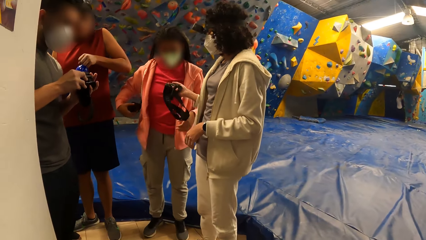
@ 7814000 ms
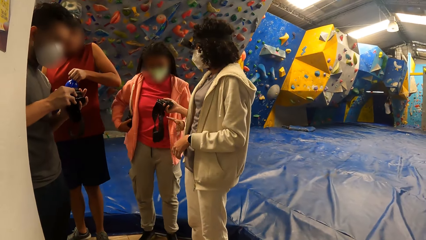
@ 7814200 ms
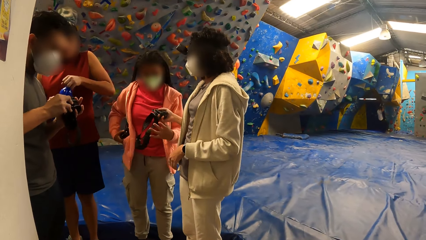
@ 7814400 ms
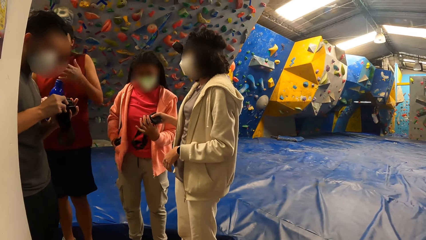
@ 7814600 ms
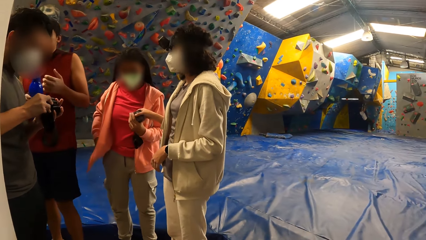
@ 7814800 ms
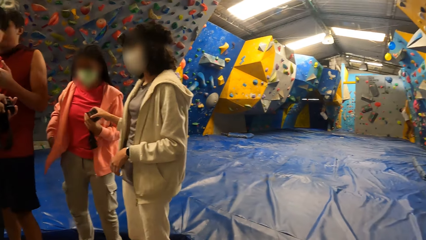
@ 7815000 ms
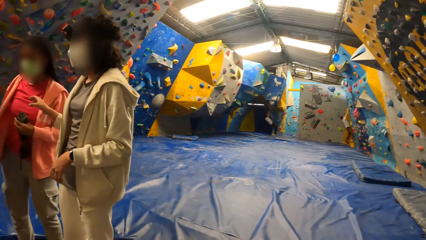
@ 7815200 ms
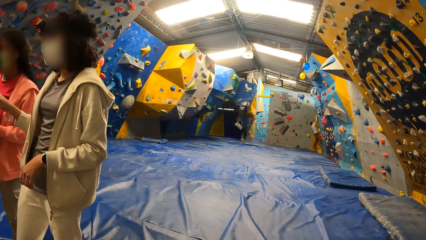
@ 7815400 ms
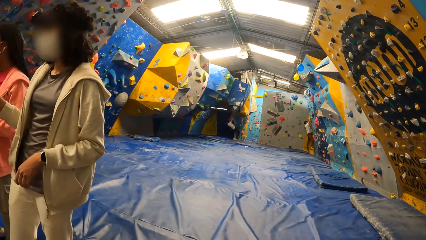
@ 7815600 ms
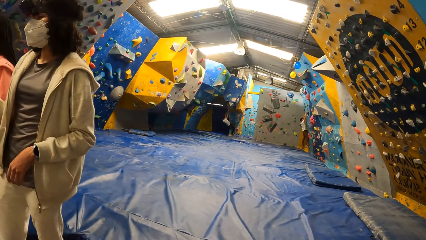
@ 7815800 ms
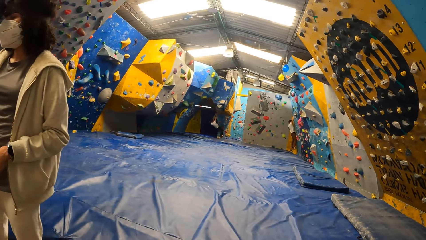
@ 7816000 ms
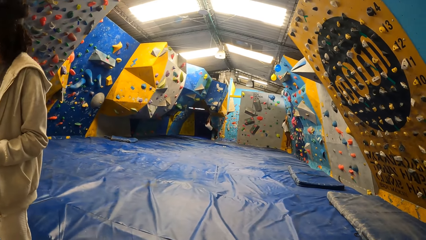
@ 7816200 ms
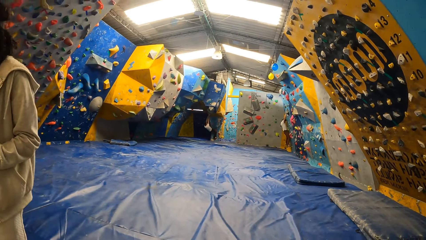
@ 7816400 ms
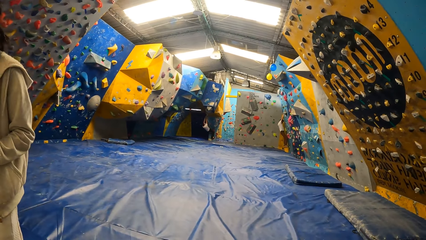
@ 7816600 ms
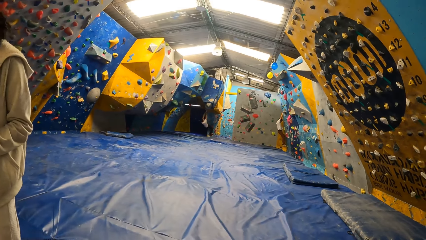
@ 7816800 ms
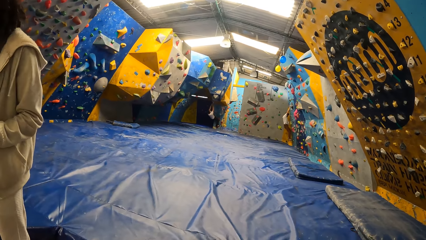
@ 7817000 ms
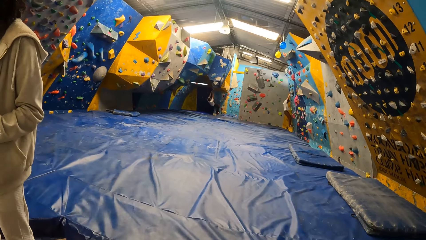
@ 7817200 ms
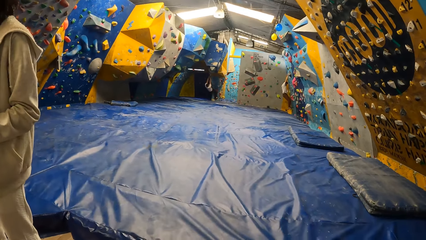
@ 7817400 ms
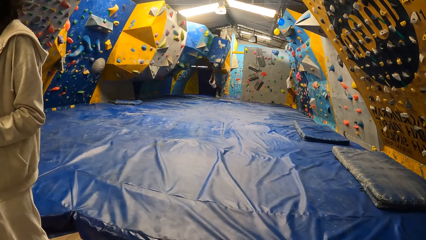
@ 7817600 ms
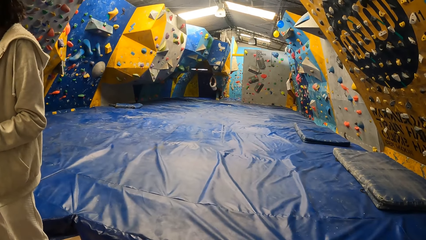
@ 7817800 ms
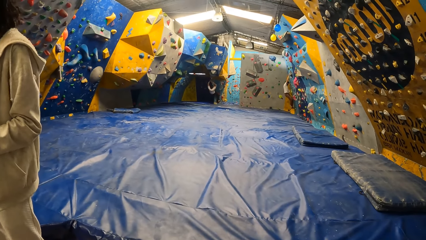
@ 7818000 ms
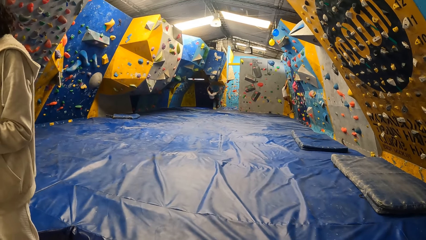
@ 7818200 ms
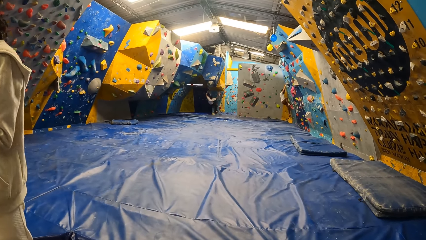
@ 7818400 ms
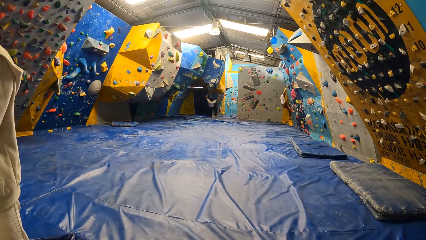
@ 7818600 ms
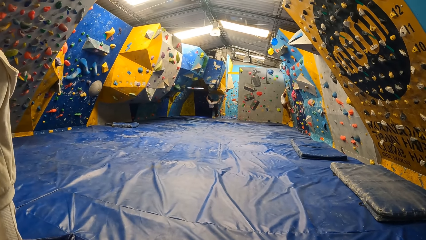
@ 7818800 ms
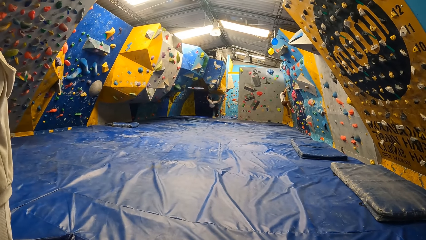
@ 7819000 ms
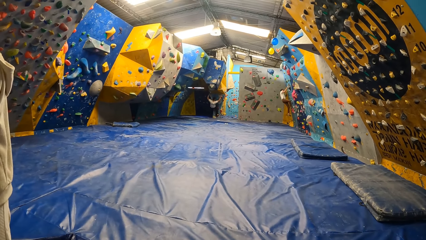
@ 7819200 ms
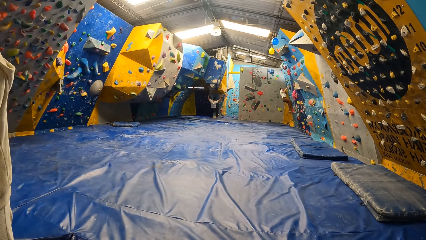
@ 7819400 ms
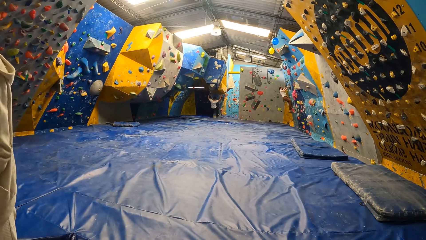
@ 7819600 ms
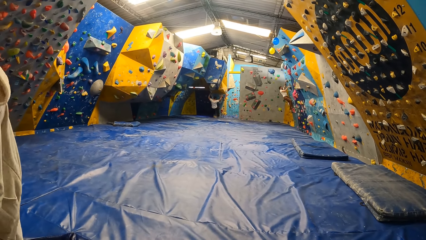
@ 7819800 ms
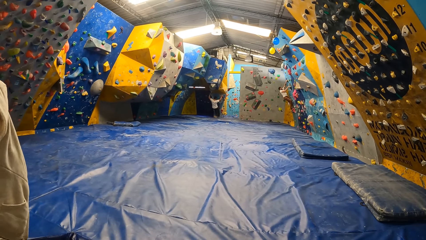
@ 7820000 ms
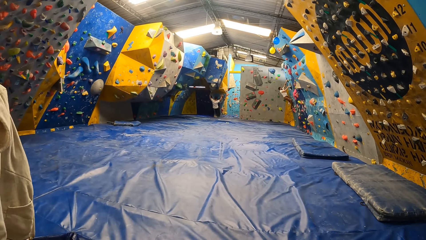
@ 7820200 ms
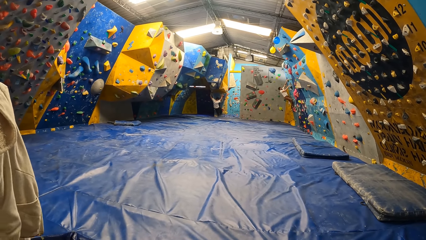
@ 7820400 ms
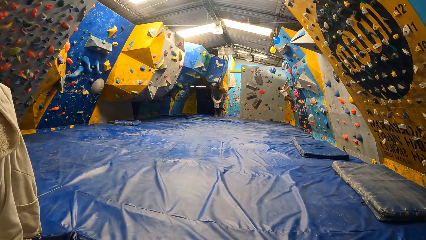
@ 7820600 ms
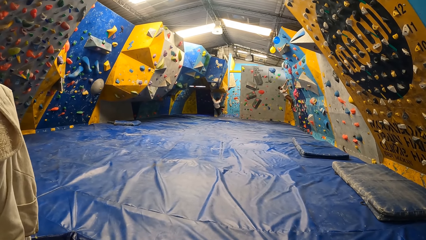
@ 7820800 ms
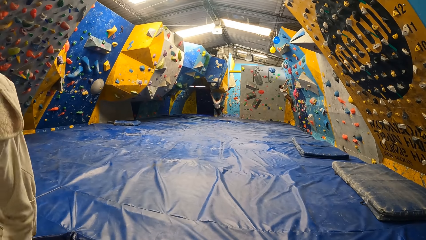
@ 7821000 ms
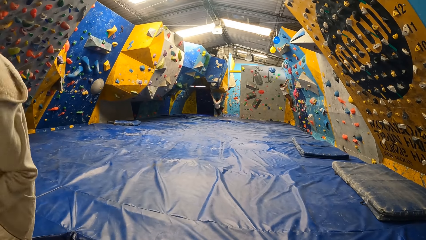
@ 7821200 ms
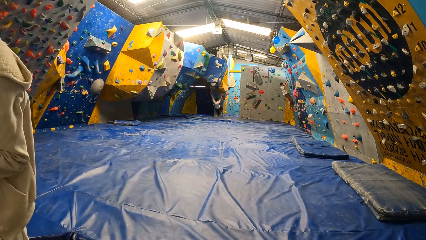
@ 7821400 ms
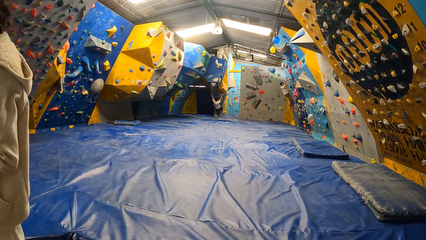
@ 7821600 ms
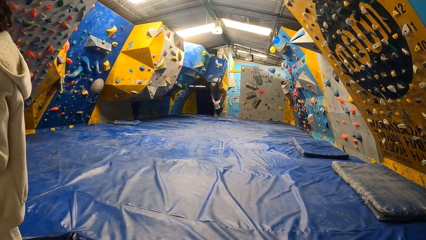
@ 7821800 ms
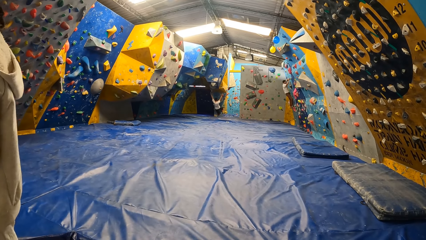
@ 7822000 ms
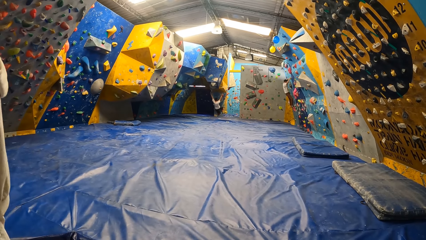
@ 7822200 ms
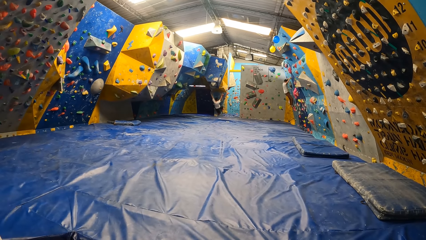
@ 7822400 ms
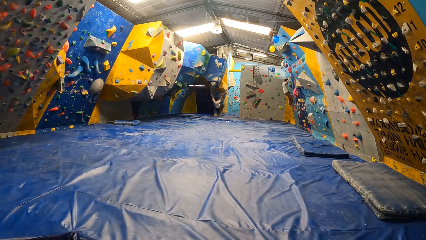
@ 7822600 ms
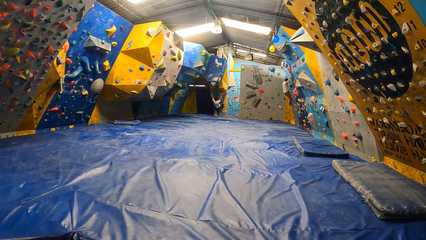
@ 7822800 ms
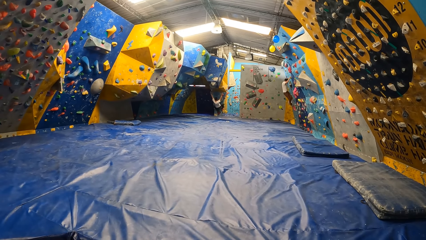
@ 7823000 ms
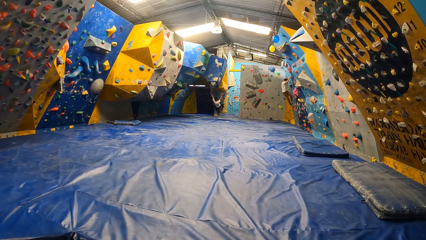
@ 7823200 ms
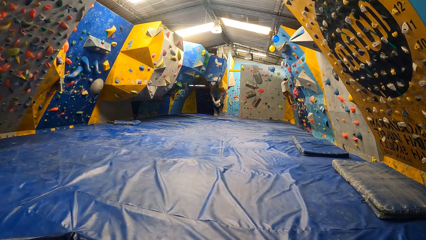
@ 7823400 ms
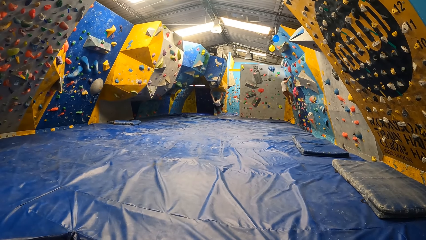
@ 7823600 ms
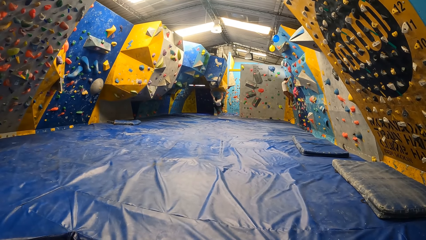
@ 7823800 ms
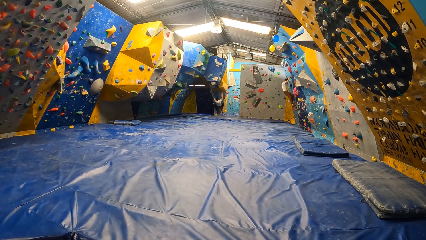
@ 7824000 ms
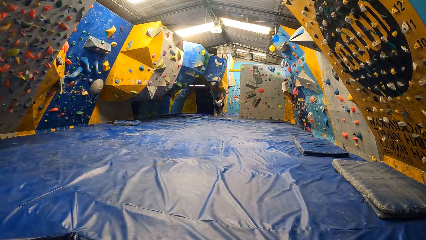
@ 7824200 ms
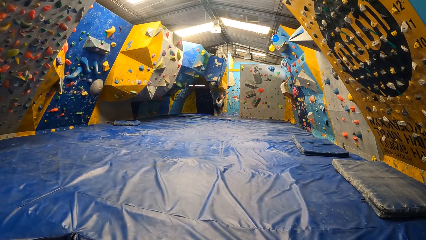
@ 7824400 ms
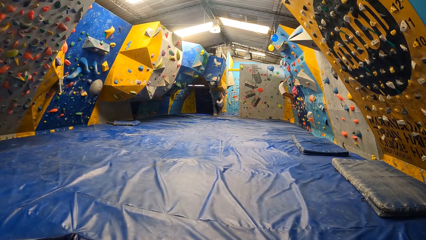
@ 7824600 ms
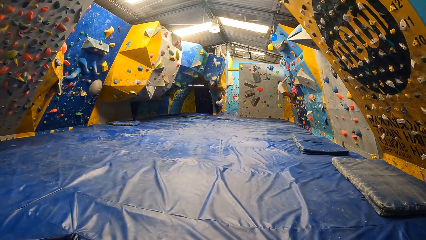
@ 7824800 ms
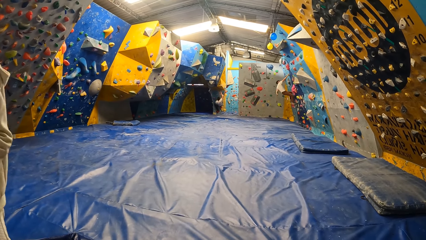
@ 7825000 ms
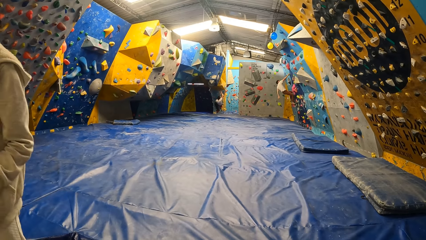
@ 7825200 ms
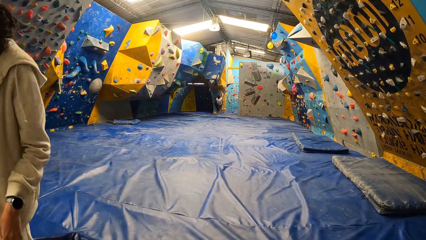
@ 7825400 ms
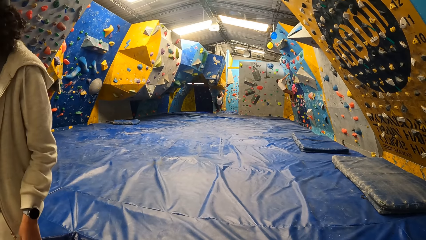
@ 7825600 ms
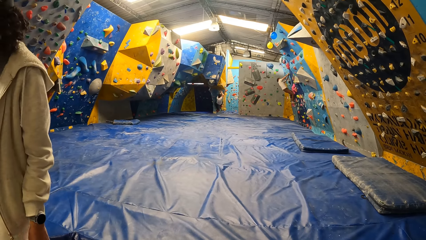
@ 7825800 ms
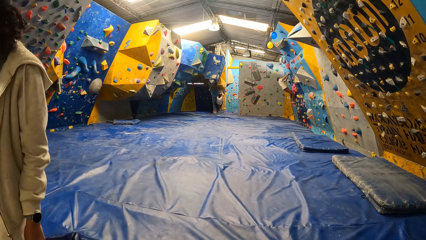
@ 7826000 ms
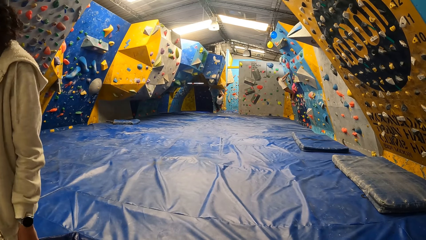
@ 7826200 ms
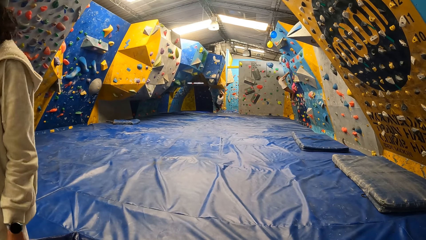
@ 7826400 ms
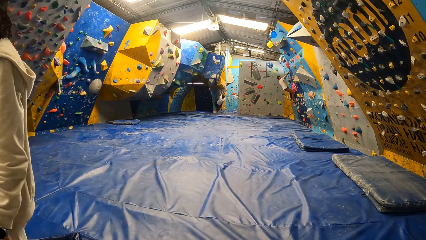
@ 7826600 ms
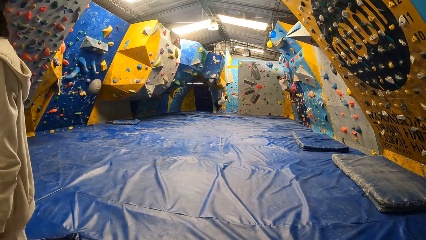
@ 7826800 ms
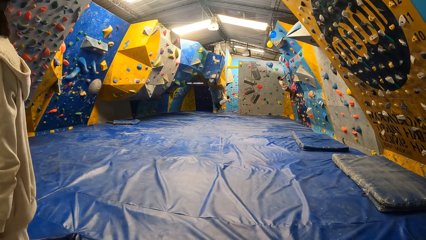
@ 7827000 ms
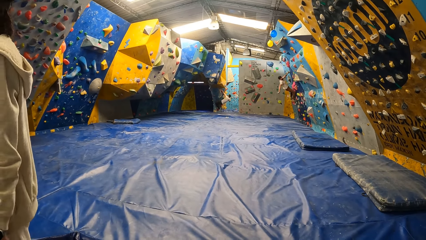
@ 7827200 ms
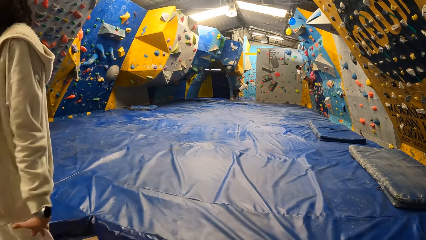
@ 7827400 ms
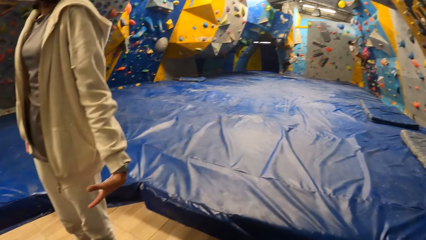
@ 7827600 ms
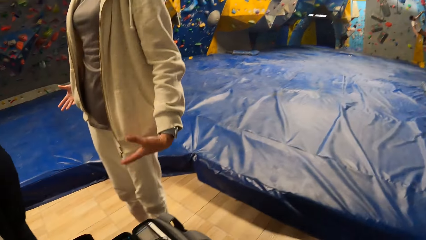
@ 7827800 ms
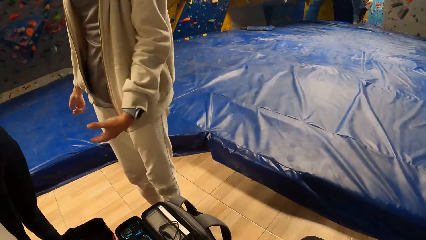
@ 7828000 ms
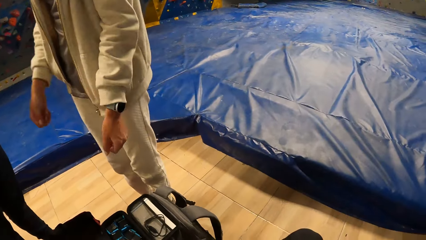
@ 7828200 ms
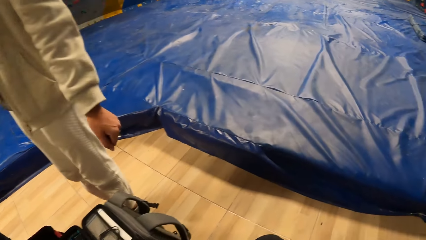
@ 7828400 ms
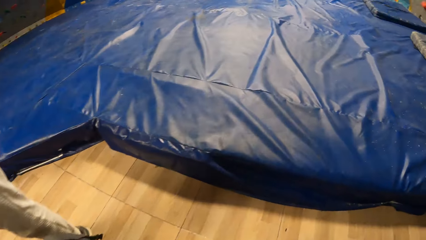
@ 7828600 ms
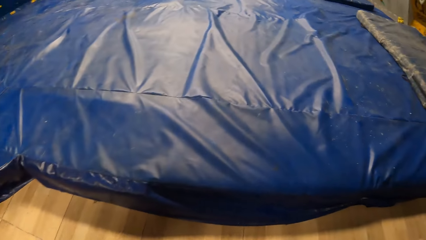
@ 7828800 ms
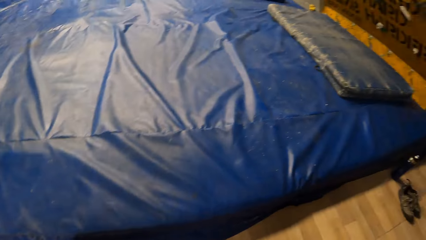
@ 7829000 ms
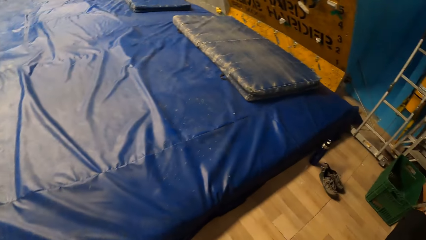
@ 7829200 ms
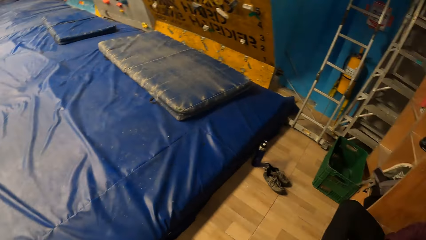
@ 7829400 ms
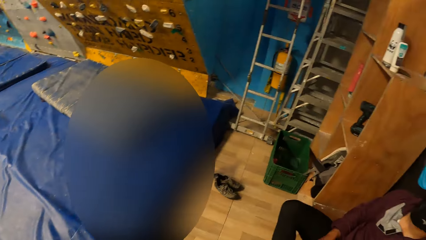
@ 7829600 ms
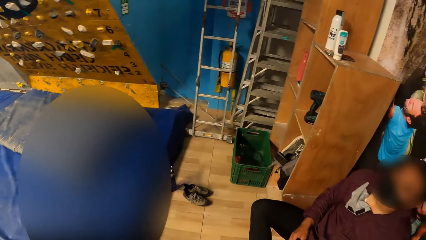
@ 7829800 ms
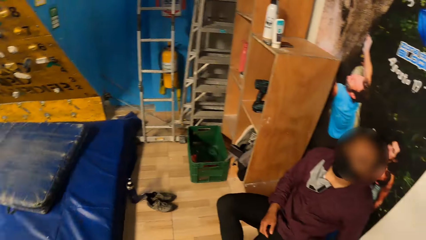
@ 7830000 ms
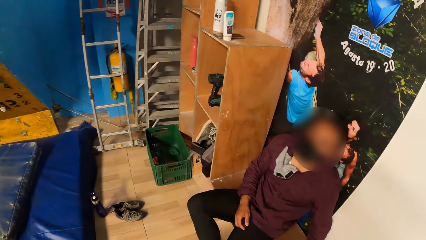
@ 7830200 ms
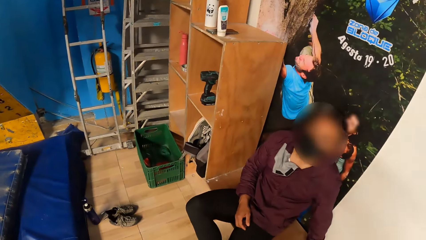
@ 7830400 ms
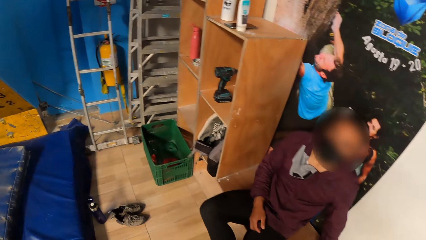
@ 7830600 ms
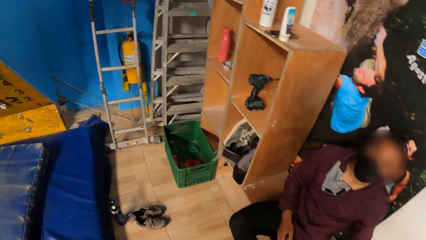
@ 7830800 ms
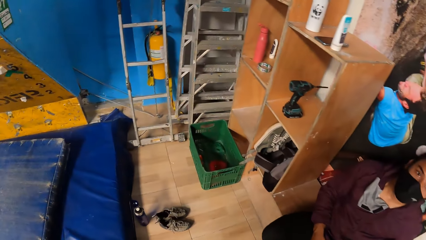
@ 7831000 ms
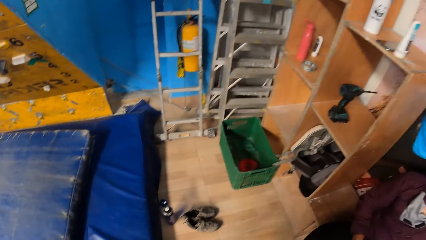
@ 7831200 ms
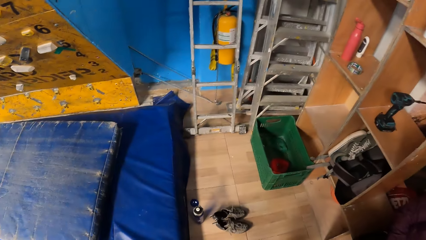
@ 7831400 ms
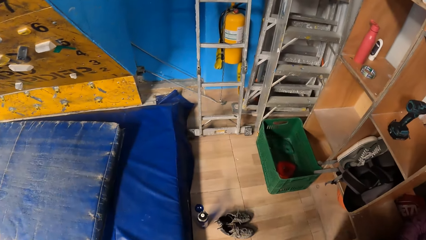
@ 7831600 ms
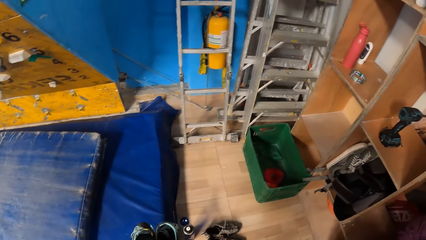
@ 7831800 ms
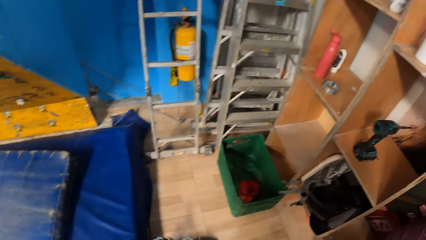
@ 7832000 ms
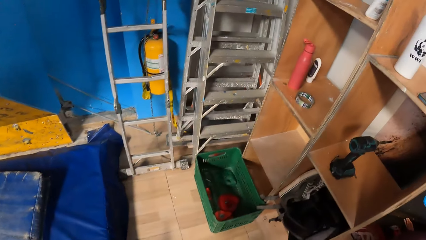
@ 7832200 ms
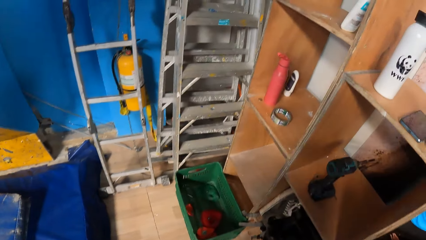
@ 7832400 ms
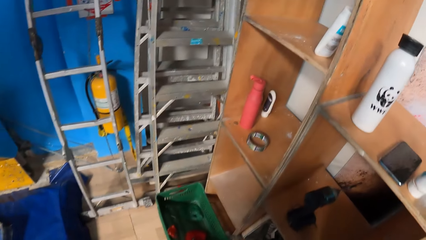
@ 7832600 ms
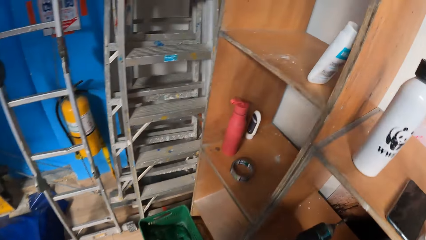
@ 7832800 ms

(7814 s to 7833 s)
The camera wearer gets up. The man next to the camera wearer converses with them. The camera wearer walks towards the board shelf.
